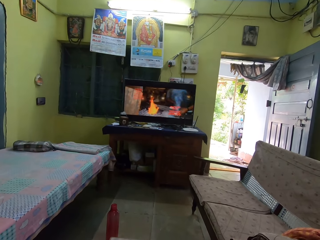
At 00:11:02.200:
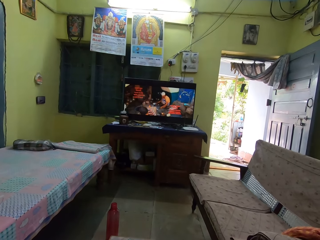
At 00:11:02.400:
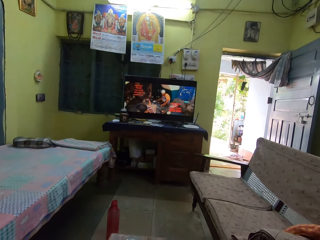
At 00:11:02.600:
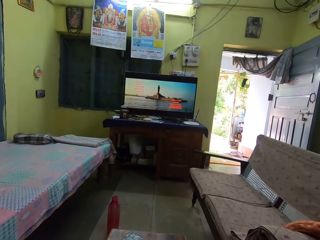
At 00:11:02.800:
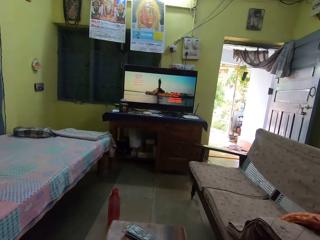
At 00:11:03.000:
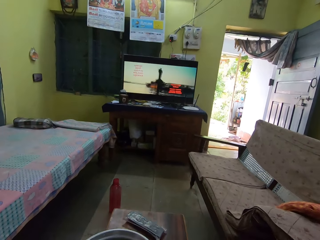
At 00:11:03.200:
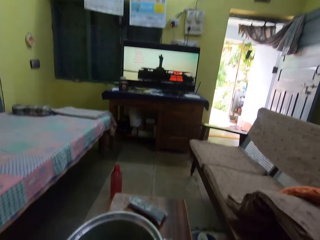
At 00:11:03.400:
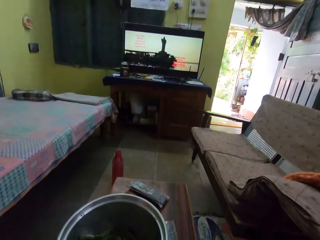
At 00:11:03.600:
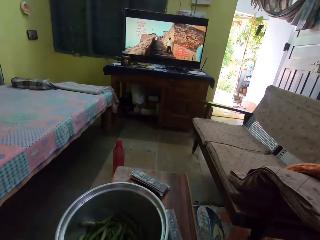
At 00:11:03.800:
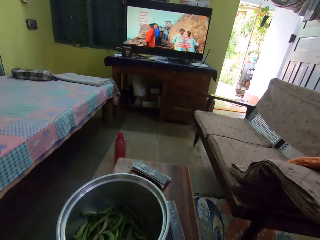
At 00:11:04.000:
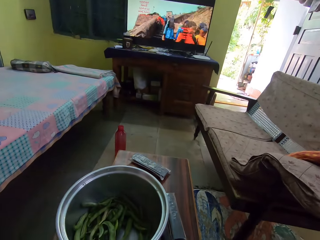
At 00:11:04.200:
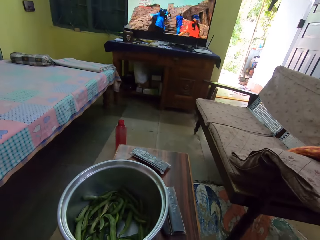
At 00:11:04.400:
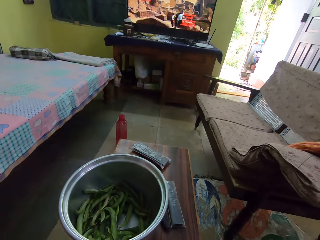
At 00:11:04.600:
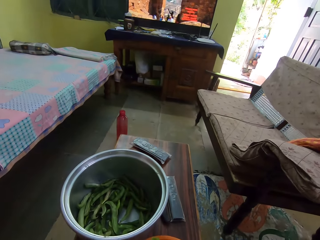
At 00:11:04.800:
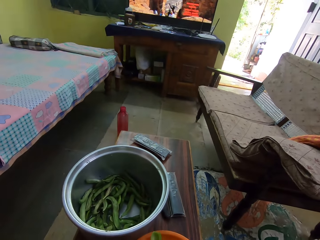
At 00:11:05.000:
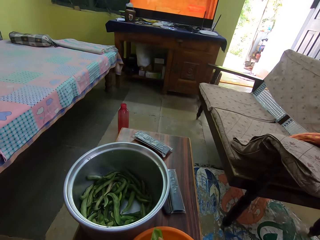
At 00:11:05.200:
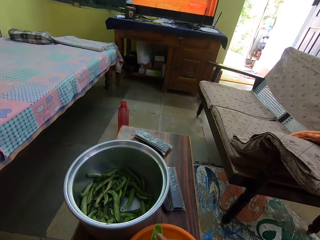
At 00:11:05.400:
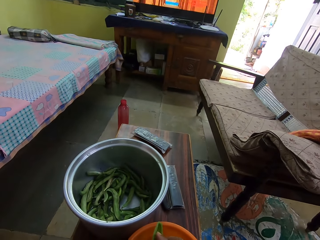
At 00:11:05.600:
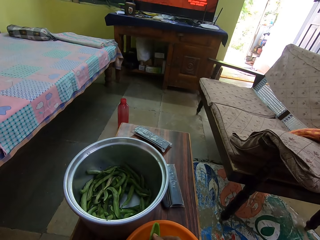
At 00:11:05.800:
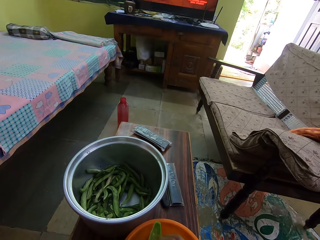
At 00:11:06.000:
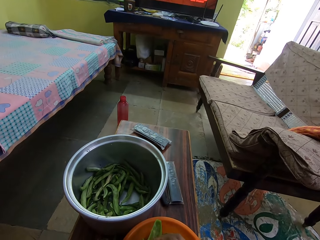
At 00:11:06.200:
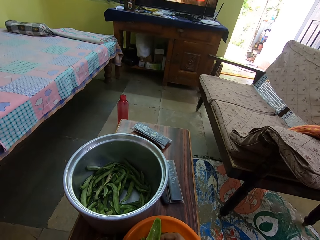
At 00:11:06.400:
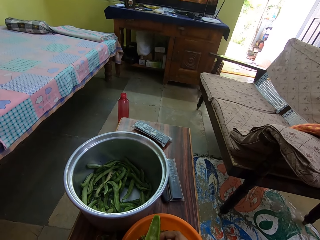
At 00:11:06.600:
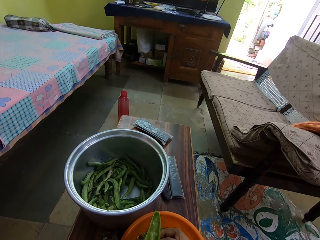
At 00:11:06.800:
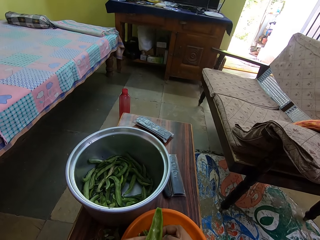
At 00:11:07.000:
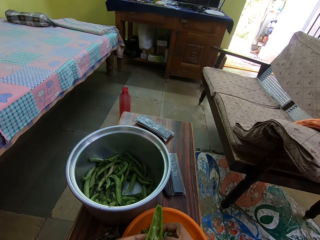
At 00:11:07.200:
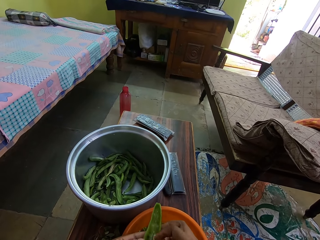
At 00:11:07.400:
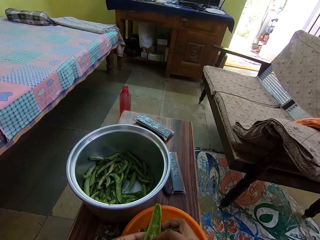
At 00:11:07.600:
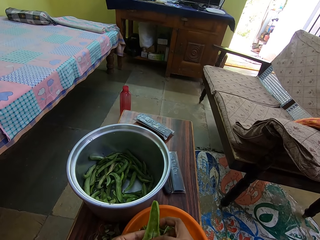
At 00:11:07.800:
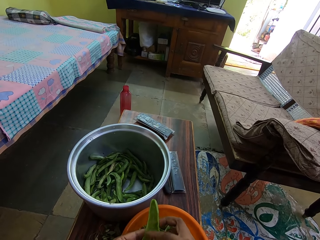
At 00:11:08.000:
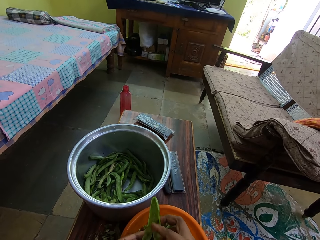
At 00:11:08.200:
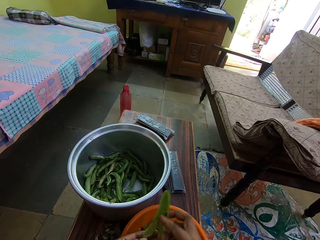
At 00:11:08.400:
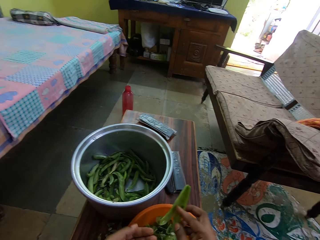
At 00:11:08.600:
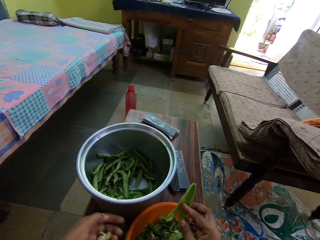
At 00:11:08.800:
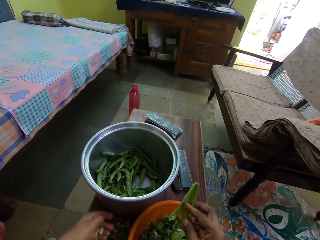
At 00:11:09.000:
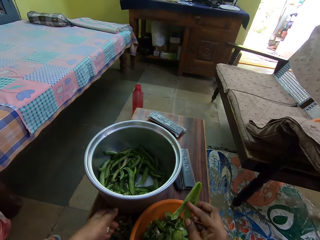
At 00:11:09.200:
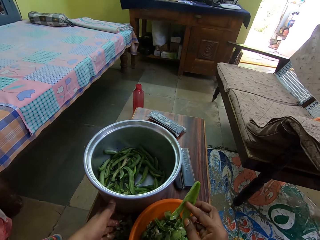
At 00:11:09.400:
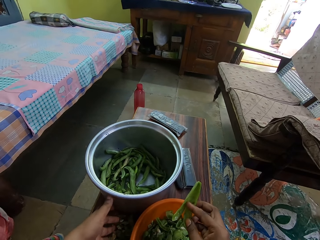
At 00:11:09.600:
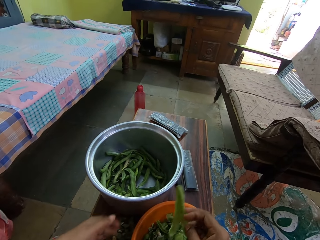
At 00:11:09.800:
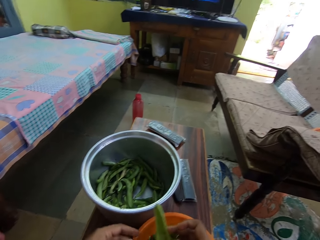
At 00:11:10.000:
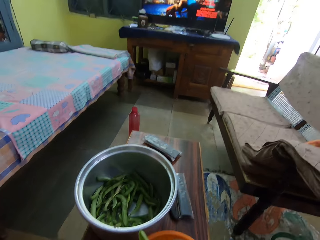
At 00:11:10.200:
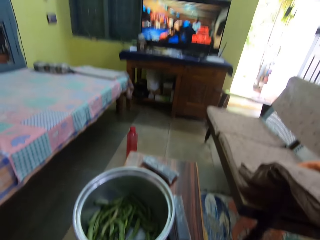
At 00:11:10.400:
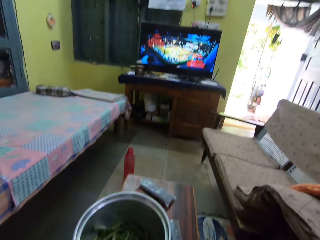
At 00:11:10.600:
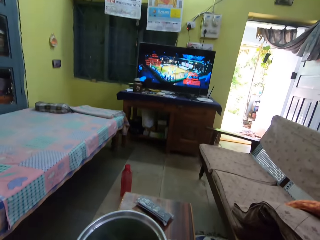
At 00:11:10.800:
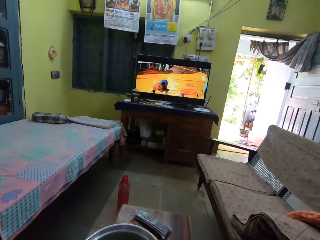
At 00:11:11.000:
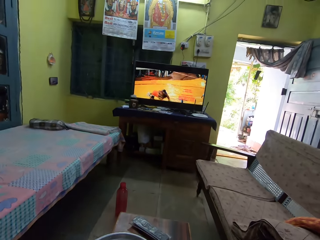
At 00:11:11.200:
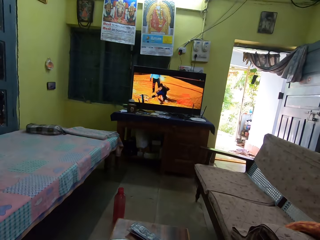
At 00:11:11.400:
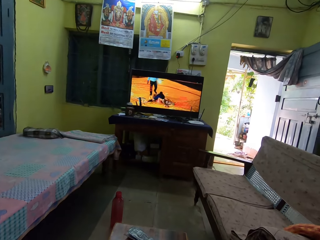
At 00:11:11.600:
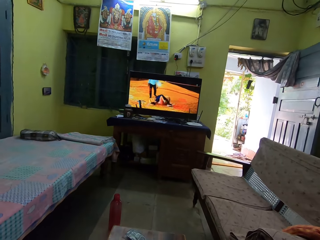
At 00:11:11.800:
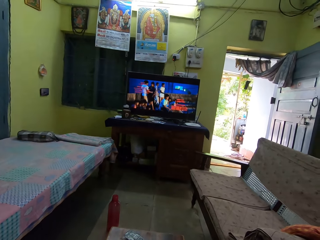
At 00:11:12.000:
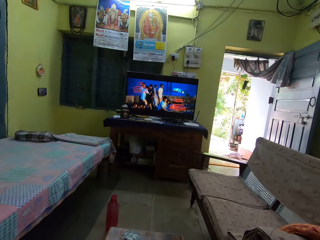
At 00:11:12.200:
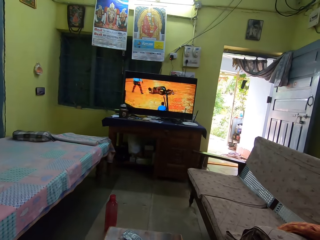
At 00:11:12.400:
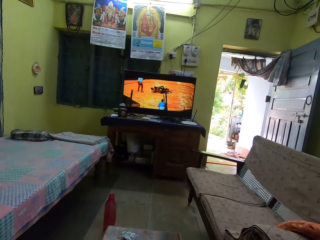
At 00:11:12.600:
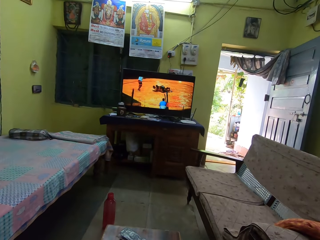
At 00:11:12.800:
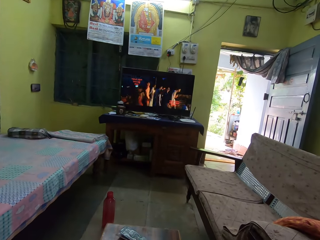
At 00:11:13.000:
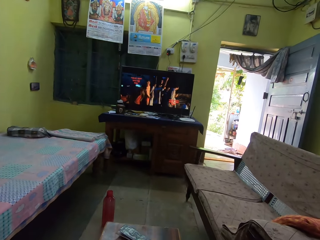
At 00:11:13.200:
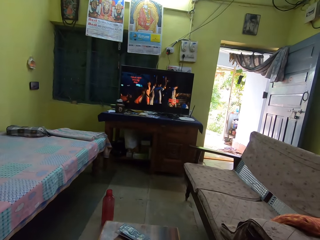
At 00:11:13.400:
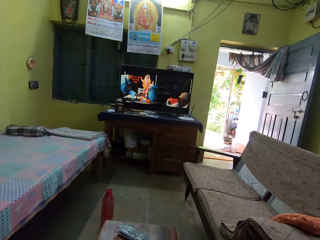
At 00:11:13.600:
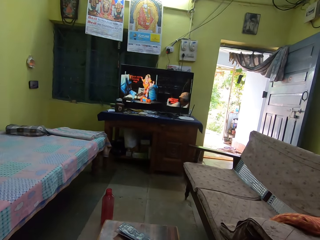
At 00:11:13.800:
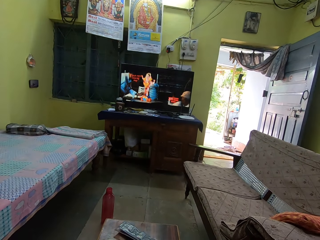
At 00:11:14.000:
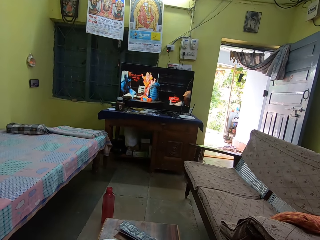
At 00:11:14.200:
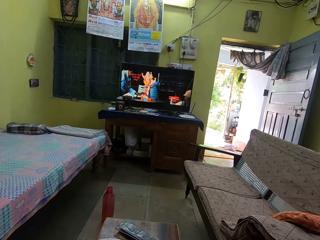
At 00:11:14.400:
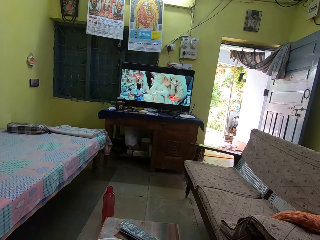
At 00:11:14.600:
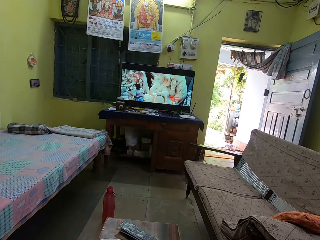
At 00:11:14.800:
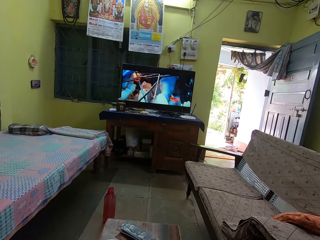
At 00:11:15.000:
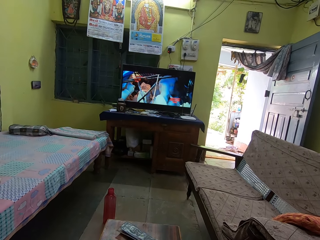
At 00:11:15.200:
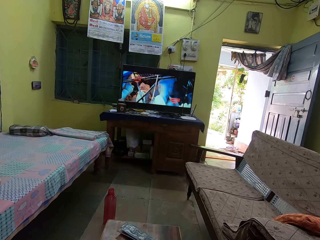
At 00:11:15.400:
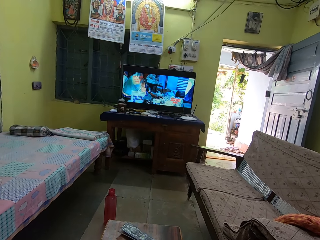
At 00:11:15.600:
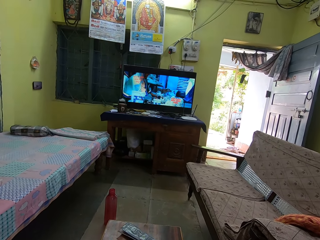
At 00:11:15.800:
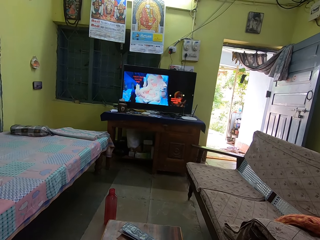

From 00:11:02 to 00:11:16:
The camera wearer removes peas from the pod with both hands. They drop the peas. They watch a movie on the television.

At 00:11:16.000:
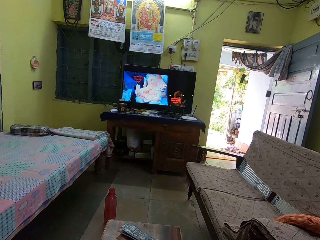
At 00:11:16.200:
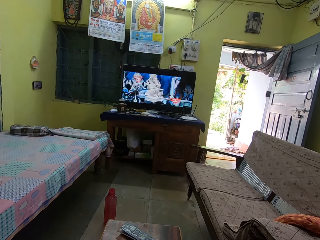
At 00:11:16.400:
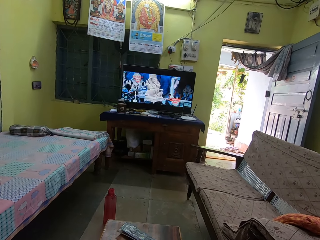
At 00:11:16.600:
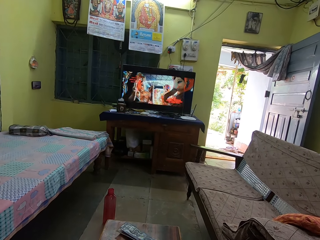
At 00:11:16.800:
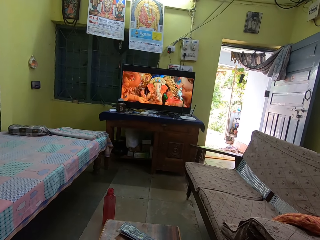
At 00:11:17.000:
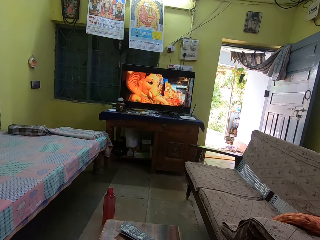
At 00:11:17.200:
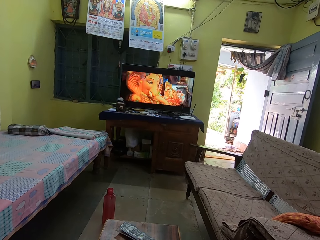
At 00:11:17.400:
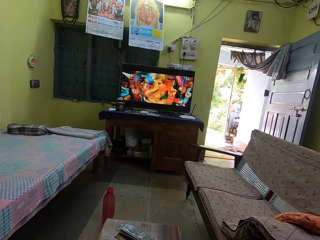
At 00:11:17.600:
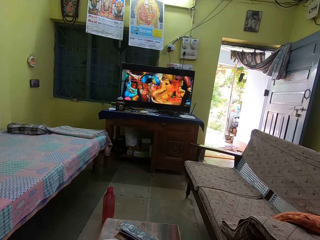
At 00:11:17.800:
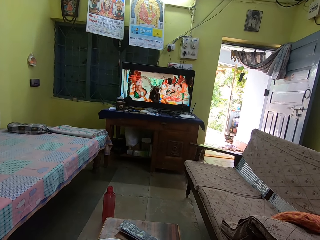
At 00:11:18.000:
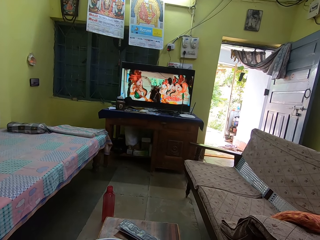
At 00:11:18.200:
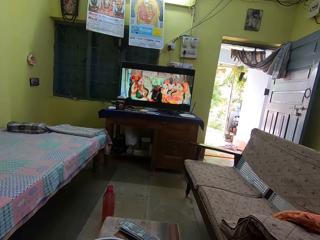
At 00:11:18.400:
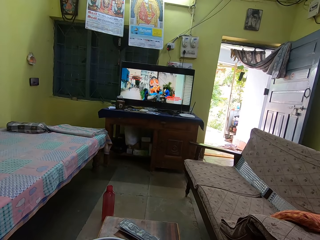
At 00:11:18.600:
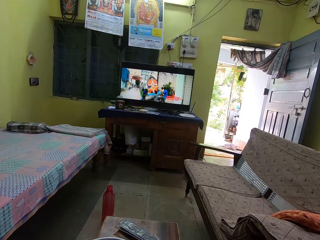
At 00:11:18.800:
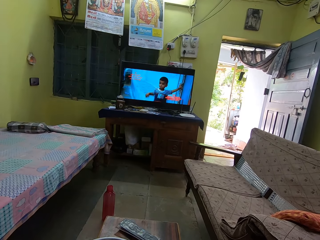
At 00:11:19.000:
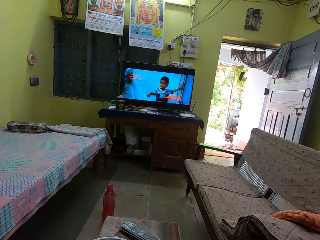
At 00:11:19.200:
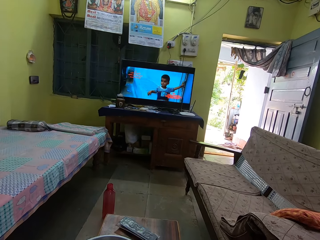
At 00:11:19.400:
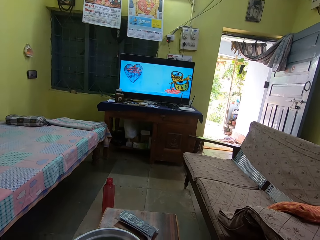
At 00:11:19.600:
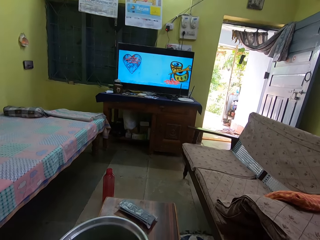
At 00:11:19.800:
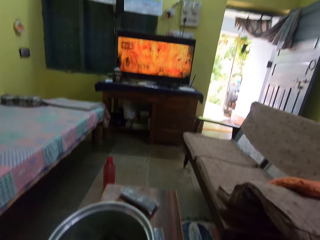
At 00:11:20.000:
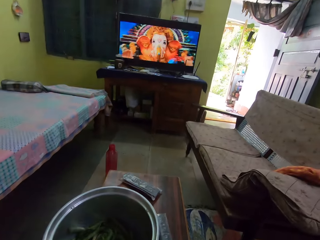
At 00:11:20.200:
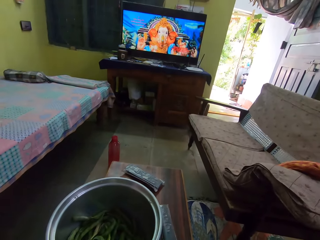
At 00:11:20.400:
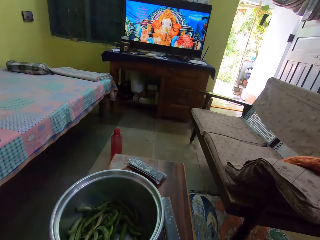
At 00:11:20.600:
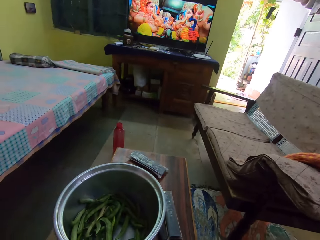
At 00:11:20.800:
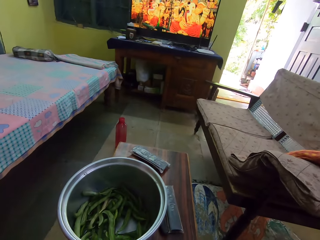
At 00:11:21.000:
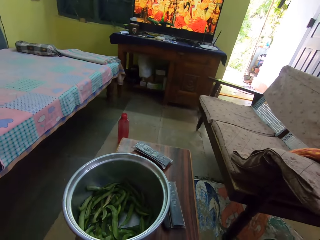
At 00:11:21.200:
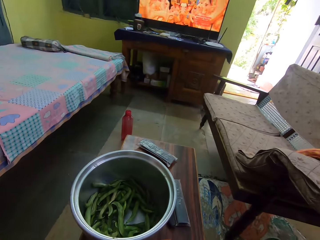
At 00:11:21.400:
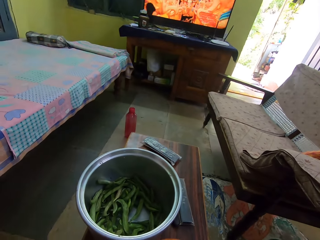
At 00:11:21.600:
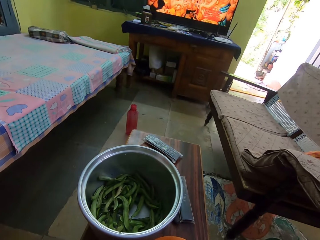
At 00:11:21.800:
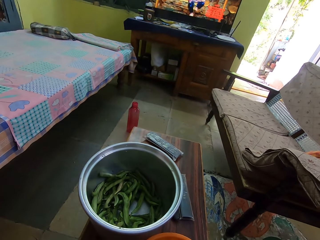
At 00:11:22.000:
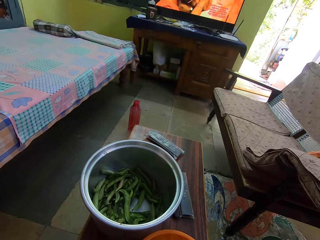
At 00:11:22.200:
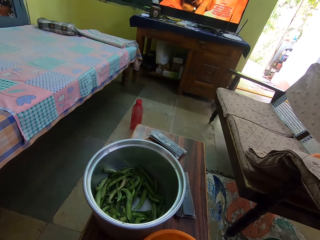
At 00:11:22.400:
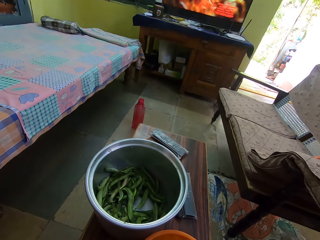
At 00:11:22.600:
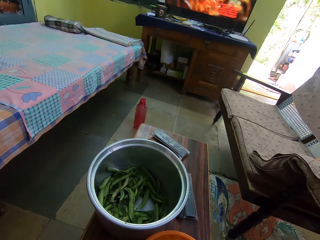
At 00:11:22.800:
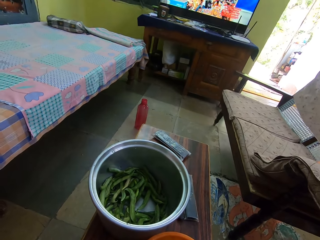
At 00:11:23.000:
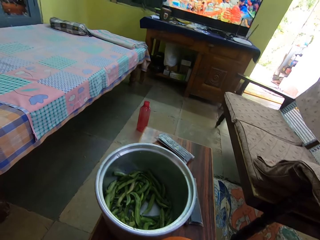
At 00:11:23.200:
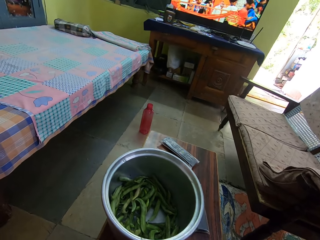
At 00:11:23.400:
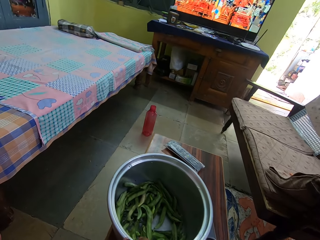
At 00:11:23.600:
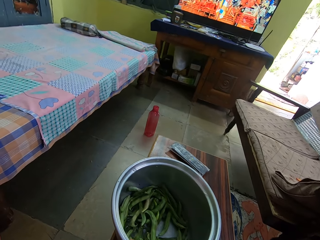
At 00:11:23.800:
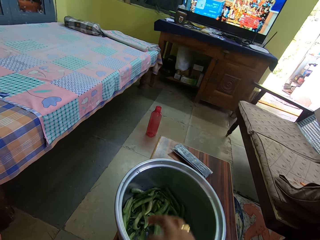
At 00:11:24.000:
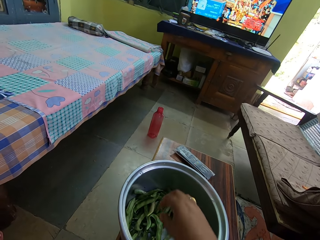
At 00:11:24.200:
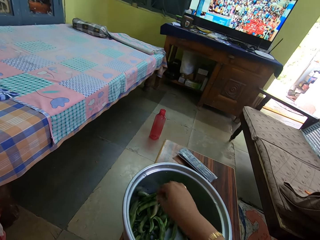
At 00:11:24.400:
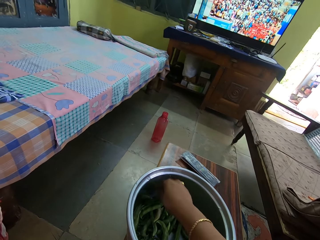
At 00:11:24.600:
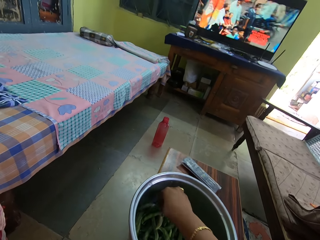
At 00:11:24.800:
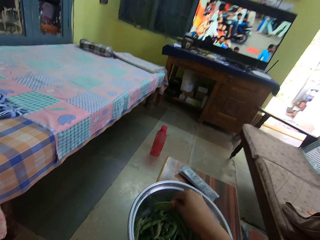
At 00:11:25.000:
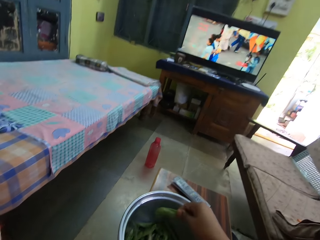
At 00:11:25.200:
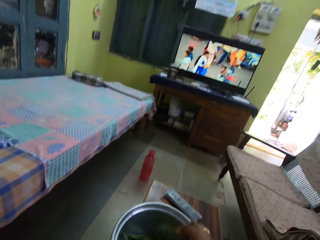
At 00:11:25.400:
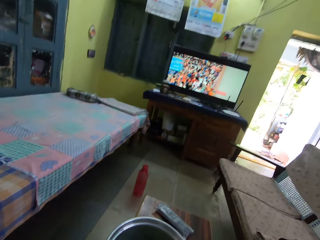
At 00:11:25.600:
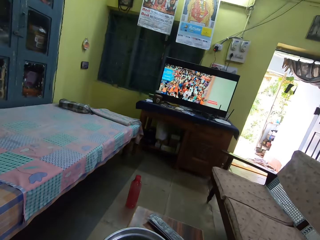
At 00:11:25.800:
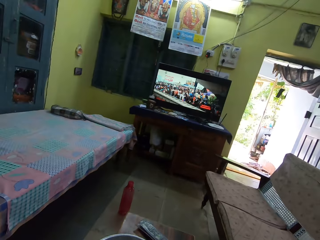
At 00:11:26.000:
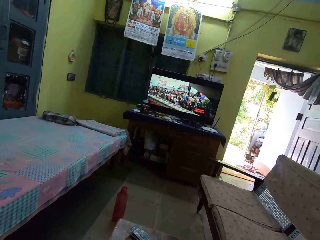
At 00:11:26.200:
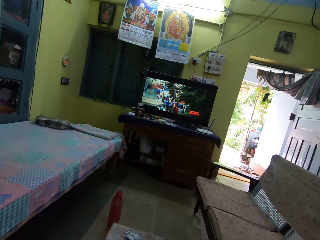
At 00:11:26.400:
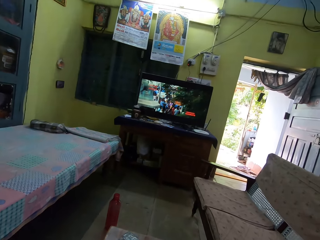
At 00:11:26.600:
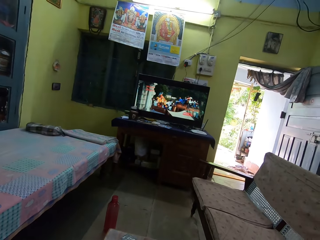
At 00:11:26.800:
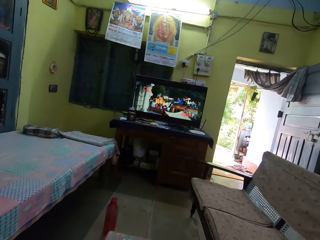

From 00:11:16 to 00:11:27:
The camera wearer extracts peas. They pick a pea pod from the bowl. They watch a movie on the television.
